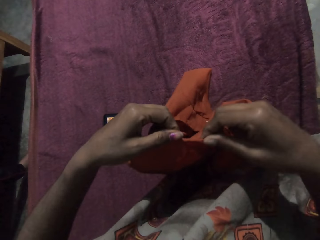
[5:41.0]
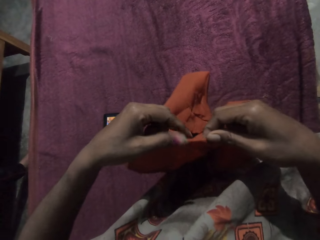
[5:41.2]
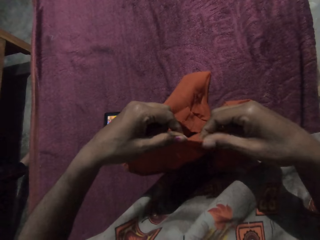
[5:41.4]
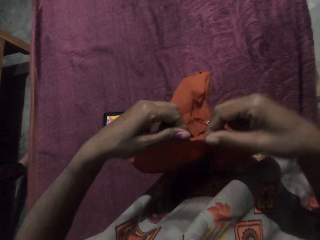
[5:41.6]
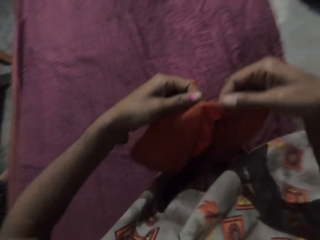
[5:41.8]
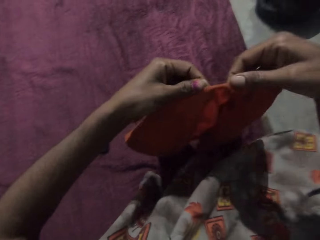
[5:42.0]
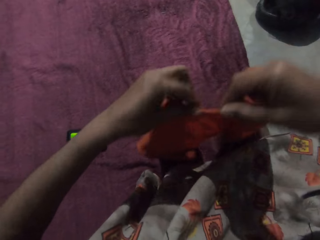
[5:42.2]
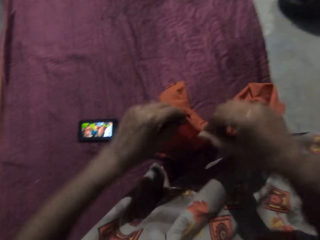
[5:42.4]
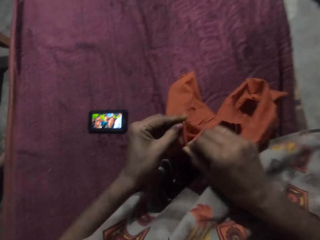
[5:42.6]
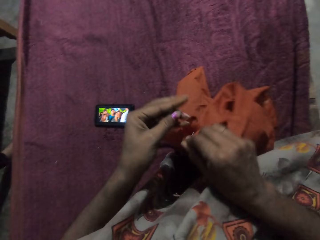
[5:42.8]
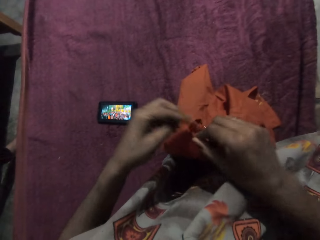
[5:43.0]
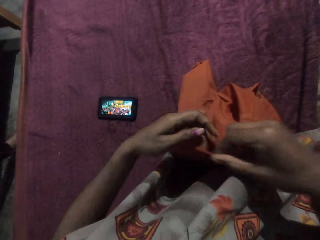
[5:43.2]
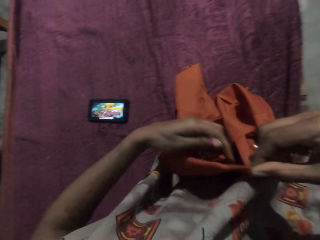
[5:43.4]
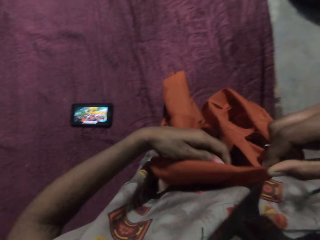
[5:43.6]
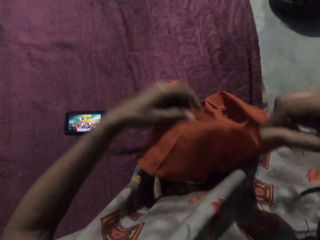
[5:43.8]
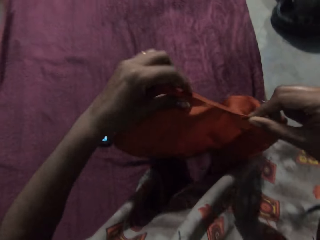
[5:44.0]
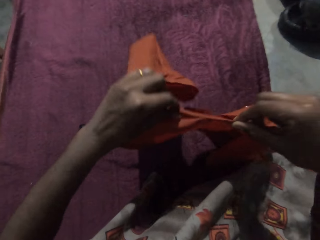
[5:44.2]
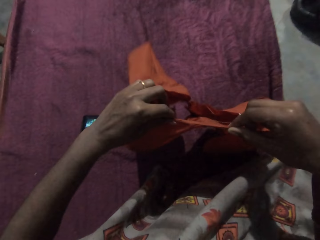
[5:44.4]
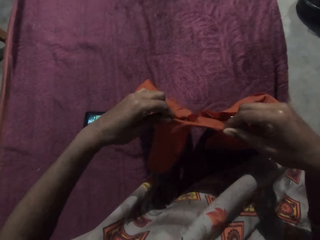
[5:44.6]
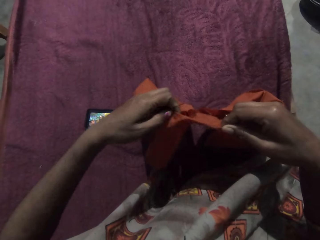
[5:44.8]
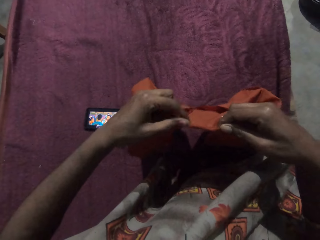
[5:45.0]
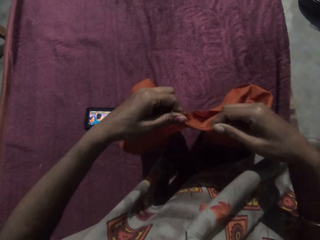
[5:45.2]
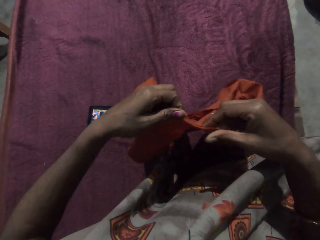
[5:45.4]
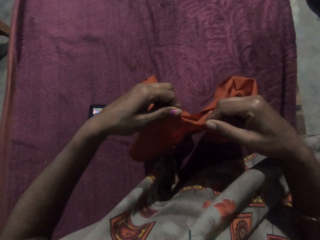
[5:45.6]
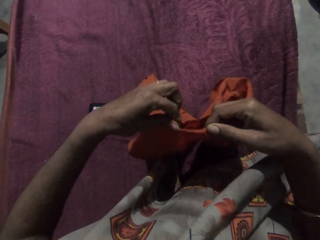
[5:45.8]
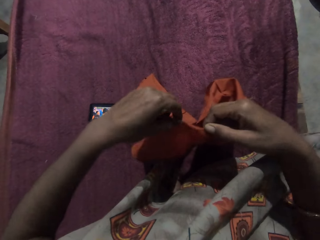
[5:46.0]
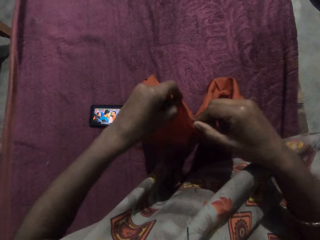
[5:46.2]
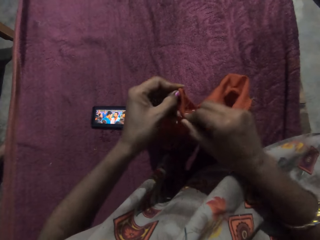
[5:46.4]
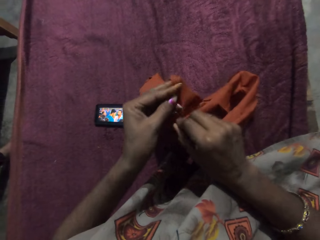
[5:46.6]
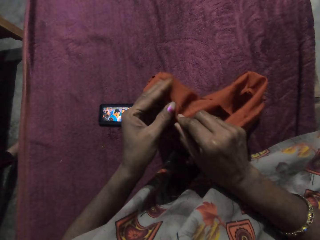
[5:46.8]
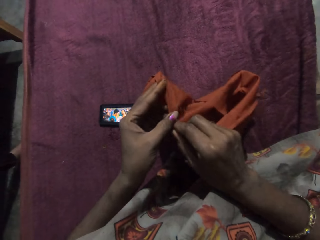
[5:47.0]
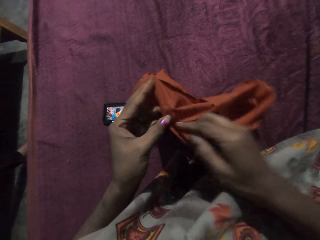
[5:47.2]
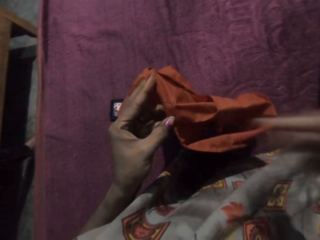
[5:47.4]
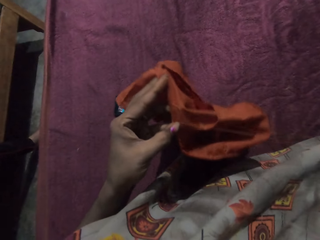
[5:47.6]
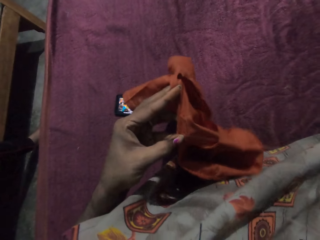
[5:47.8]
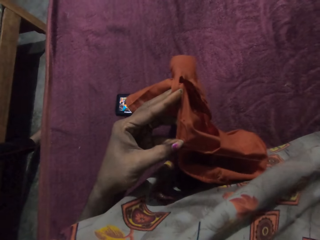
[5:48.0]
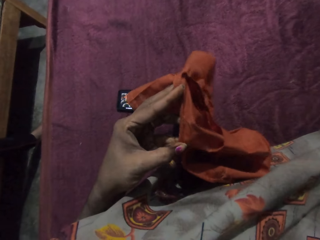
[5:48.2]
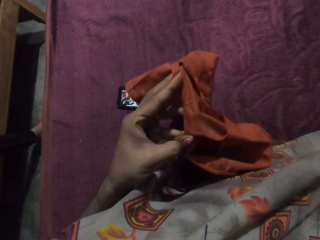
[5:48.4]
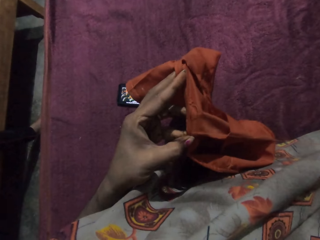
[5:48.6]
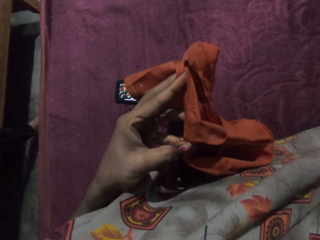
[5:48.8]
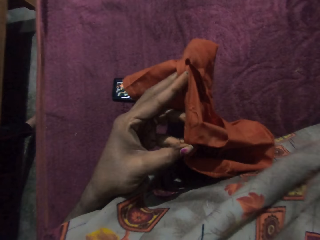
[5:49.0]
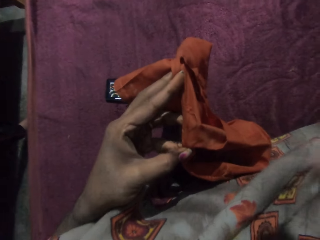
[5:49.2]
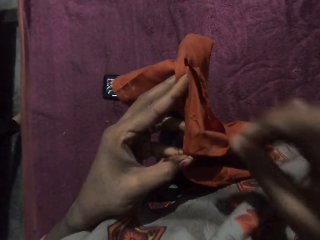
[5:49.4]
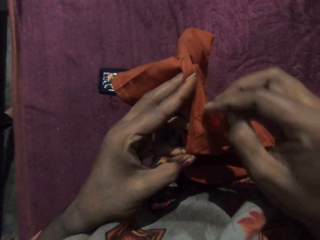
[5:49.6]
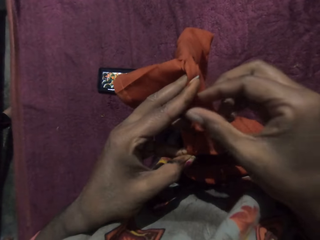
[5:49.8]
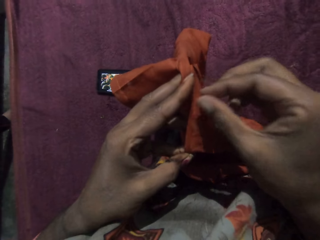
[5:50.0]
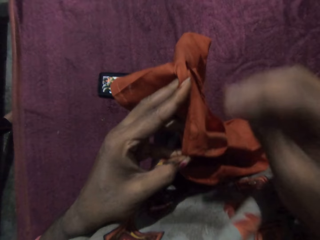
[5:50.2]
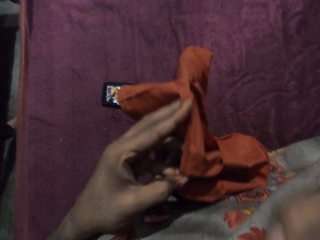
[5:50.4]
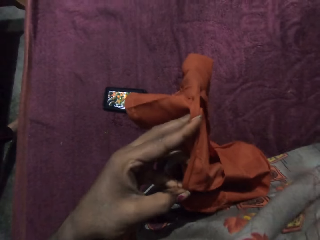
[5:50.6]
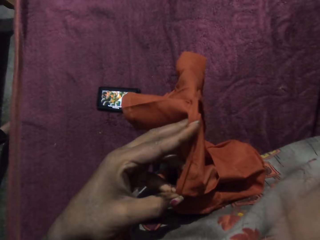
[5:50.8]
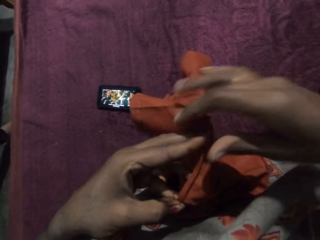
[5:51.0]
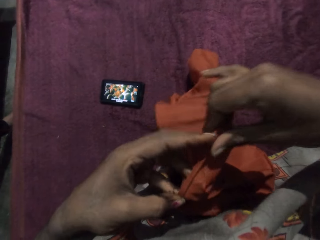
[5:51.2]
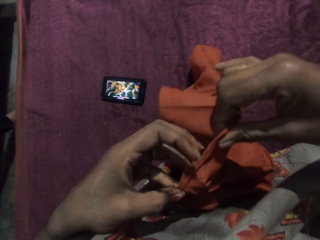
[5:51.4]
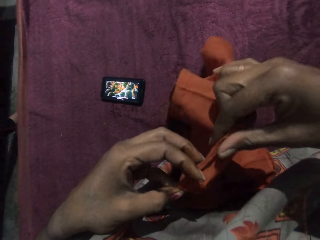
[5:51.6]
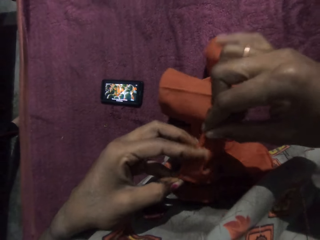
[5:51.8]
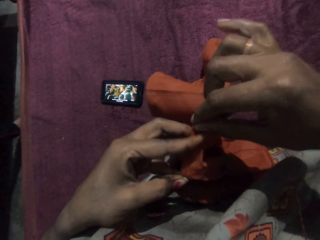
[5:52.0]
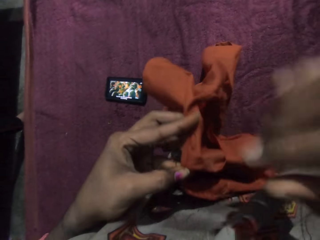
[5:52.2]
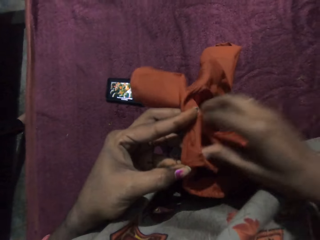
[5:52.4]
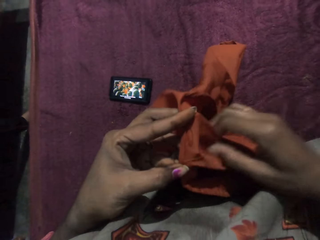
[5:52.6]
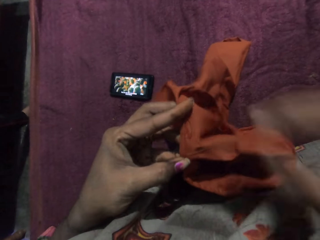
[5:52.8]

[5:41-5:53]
The camera wearer sews the cloth with a thread and needle.

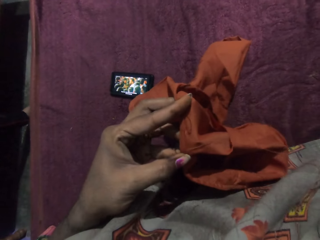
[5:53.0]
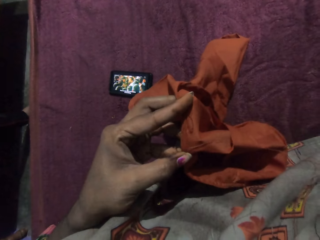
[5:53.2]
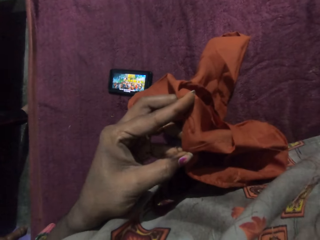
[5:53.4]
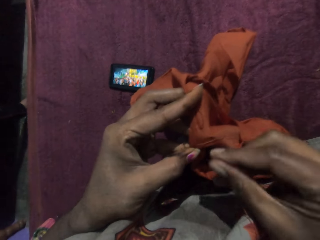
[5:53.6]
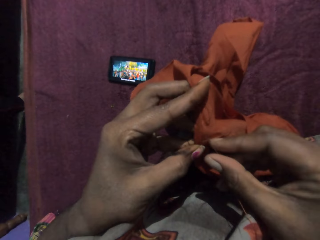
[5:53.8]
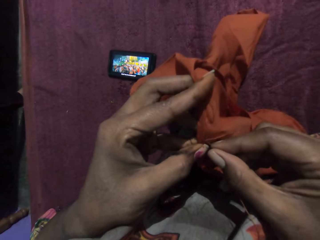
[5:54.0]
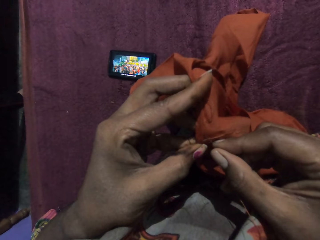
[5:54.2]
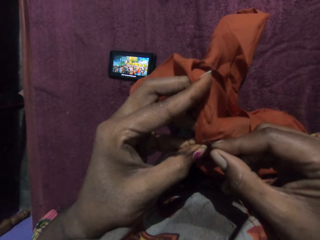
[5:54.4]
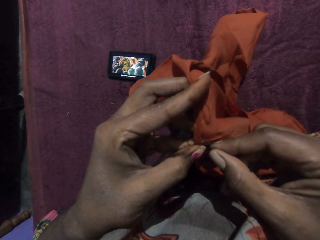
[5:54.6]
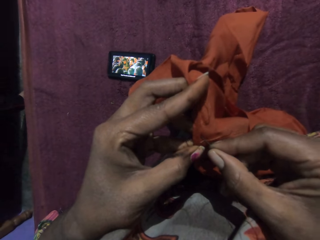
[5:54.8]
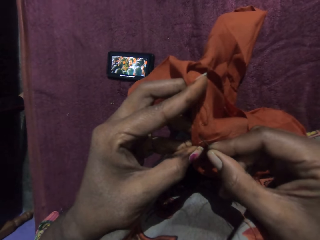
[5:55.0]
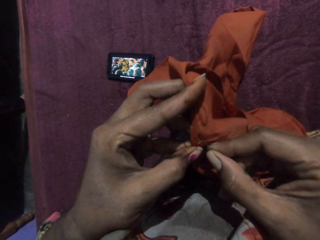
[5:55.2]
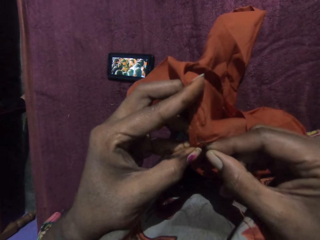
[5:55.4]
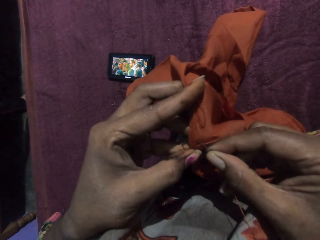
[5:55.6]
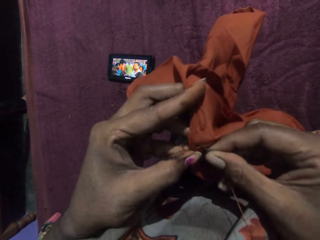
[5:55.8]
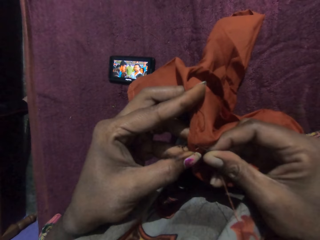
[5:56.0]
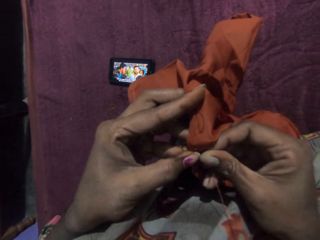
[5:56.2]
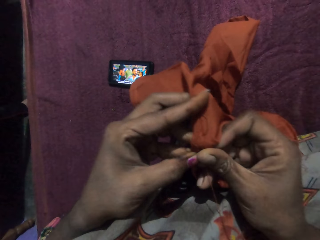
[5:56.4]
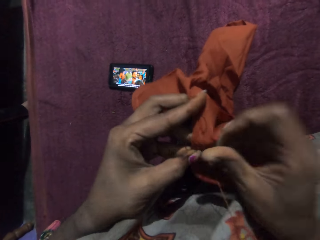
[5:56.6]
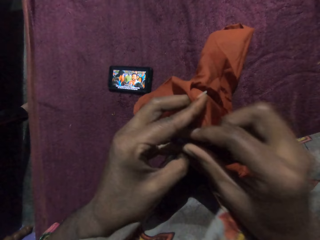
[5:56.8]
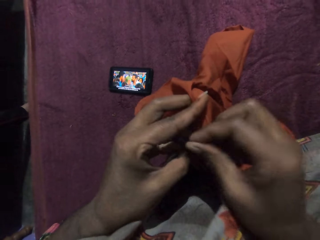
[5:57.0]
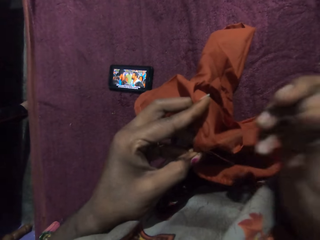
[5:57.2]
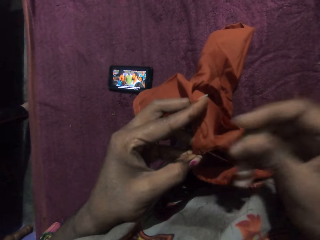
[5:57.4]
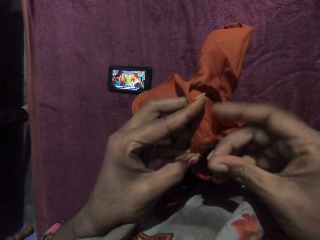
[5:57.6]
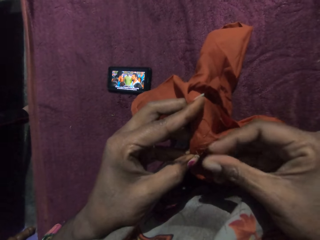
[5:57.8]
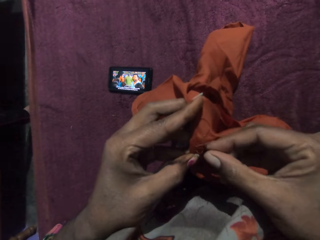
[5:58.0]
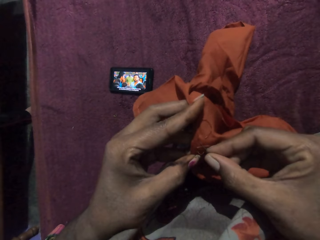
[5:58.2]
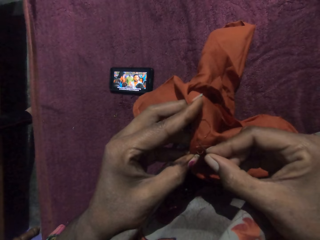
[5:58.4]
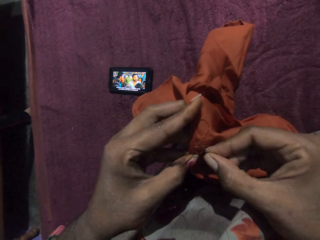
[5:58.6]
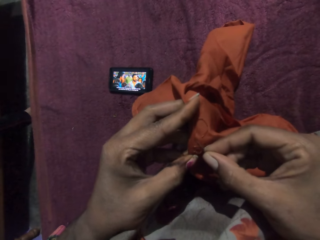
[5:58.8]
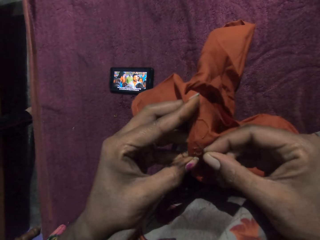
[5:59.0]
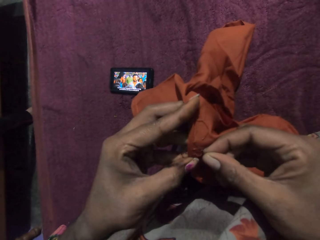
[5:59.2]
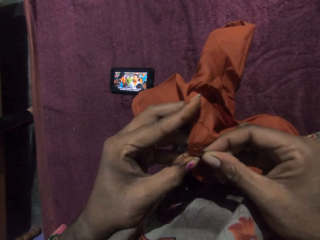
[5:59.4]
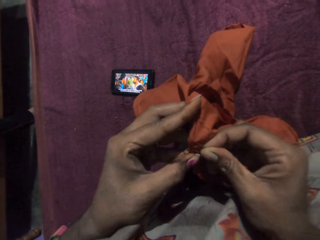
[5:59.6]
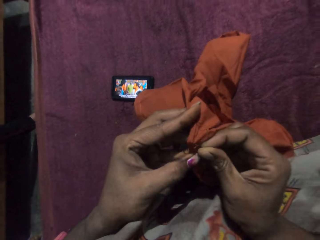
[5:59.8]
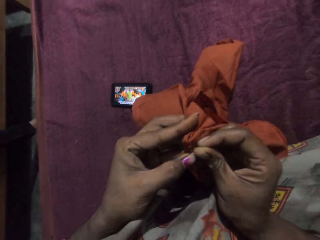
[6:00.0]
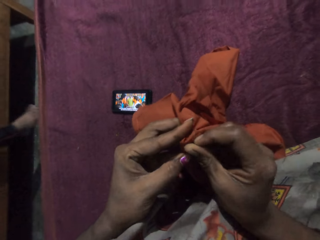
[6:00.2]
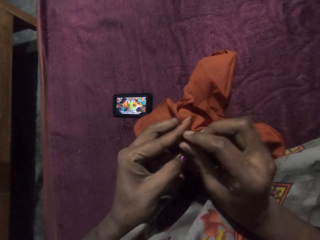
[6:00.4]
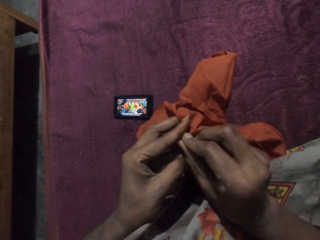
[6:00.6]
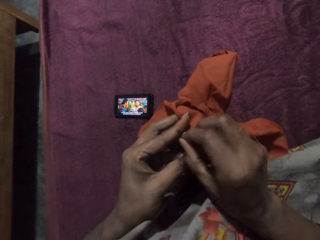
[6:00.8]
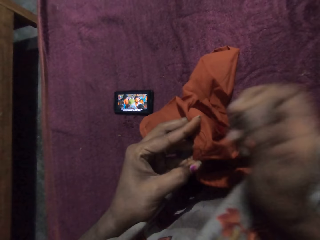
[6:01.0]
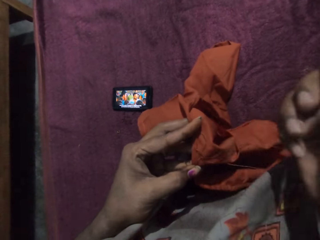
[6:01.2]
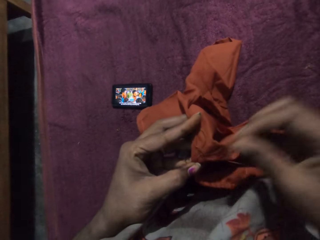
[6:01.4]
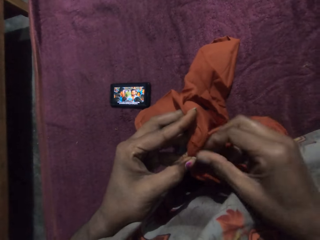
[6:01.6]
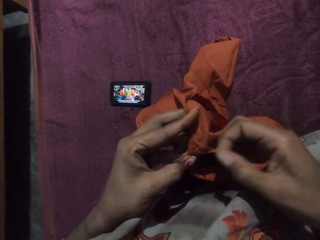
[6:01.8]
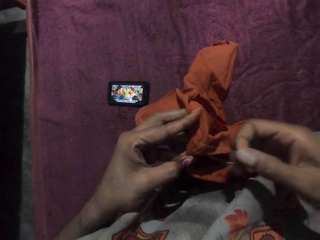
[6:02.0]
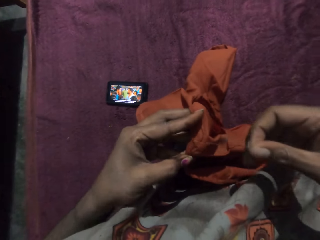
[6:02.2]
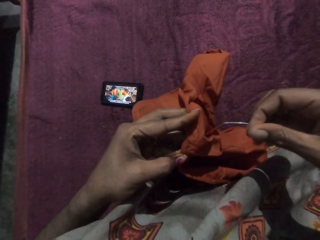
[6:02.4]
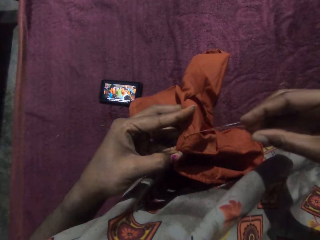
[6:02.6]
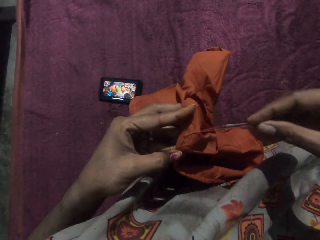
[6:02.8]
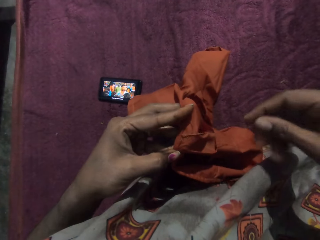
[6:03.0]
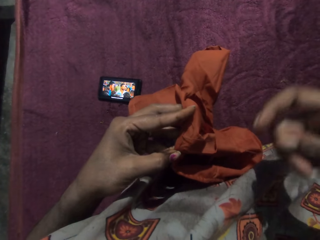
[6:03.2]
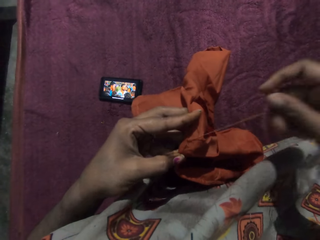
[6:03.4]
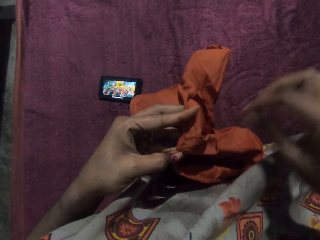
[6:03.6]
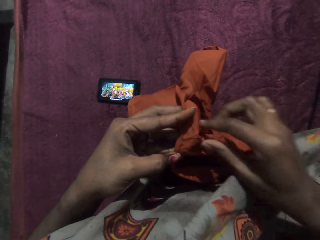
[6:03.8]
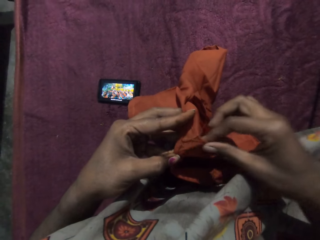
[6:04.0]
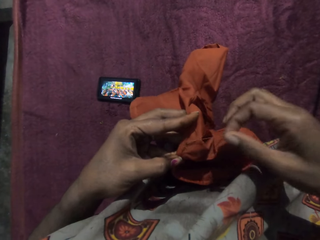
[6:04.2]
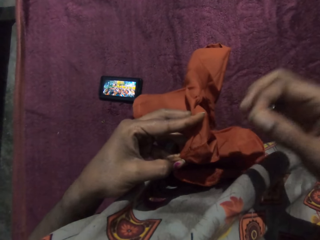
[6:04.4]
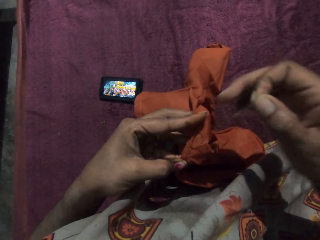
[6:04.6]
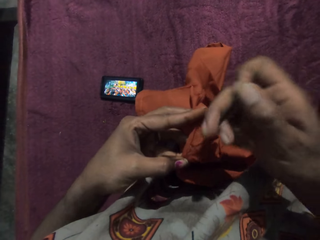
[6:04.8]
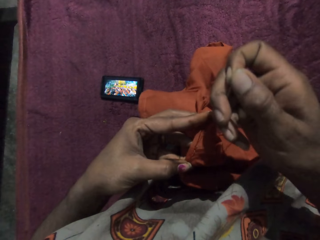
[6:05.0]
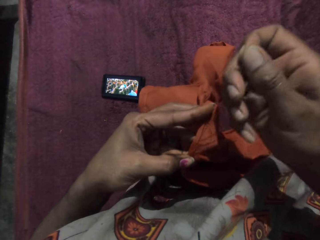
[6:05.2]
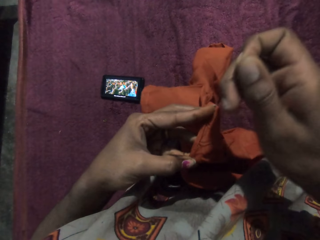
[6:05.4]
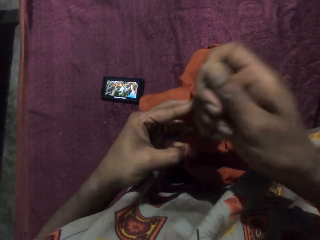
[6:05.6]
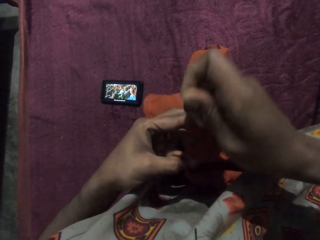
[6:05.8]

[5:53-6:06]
The camera wearer sews the cloth with the threaded needle in her right hand. She pulls the thread from the cloth with her right hand.
